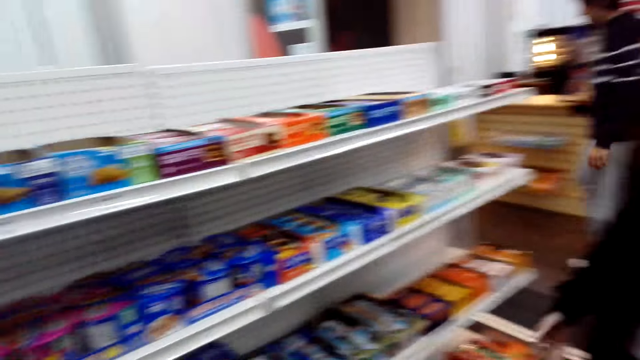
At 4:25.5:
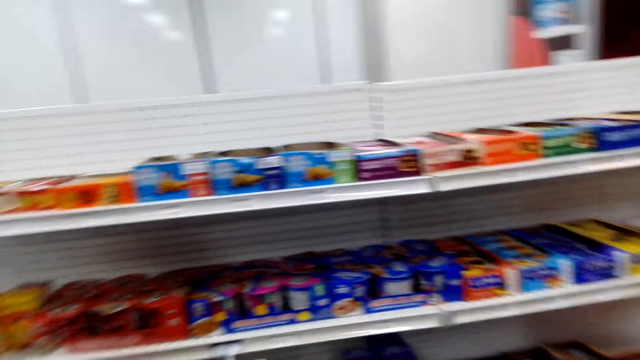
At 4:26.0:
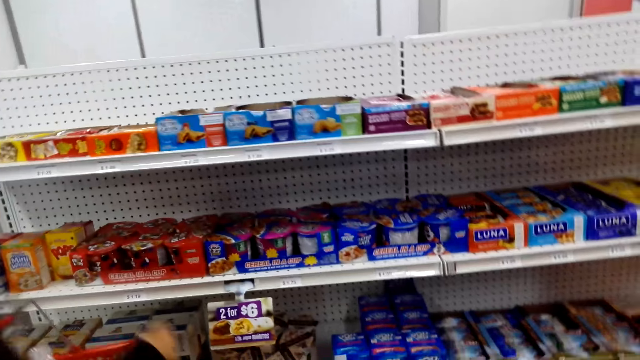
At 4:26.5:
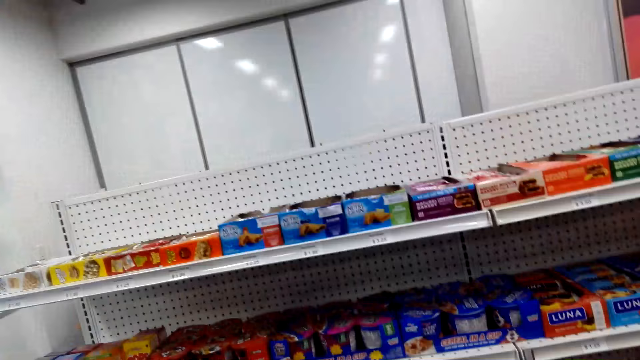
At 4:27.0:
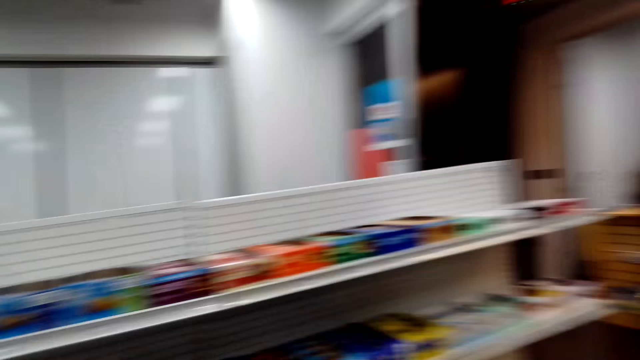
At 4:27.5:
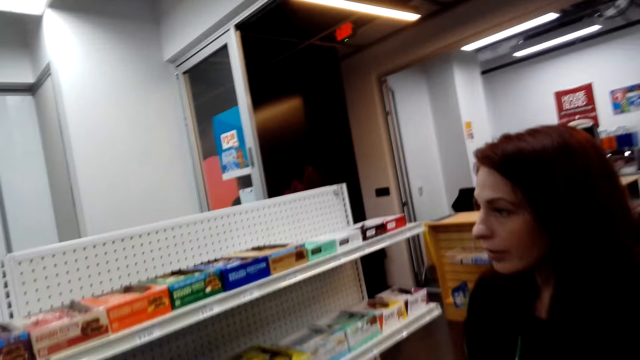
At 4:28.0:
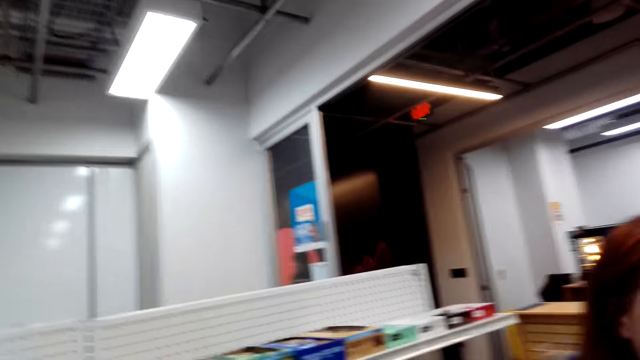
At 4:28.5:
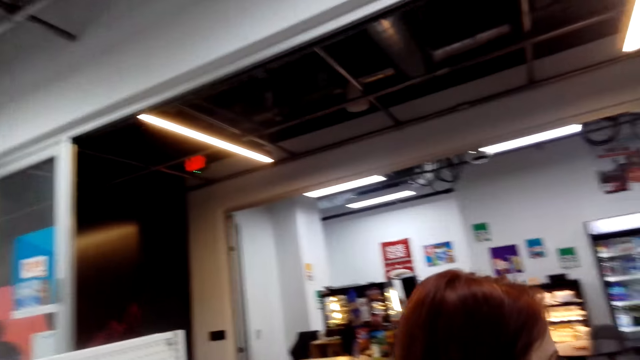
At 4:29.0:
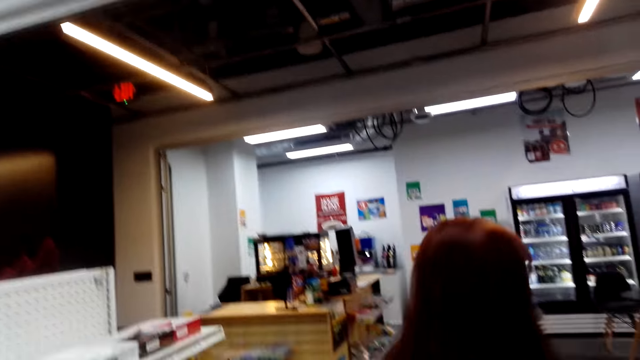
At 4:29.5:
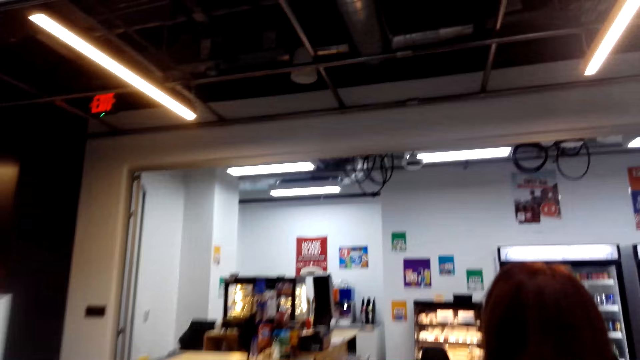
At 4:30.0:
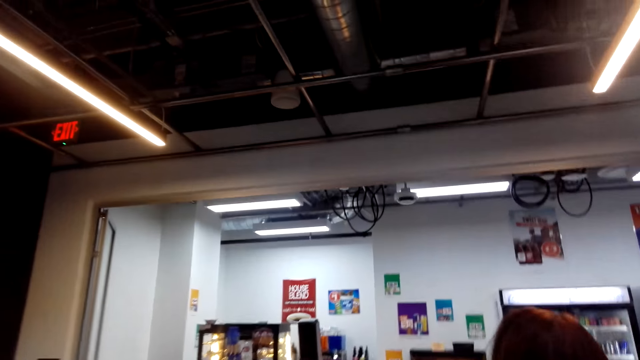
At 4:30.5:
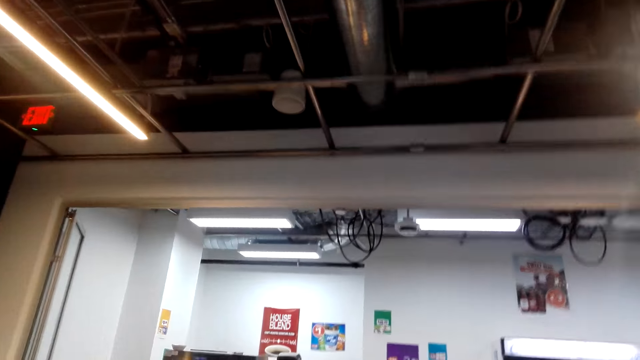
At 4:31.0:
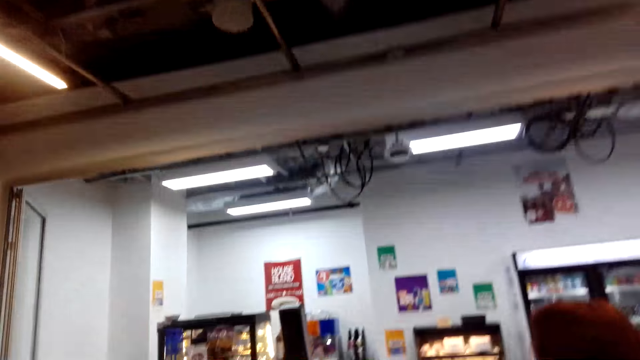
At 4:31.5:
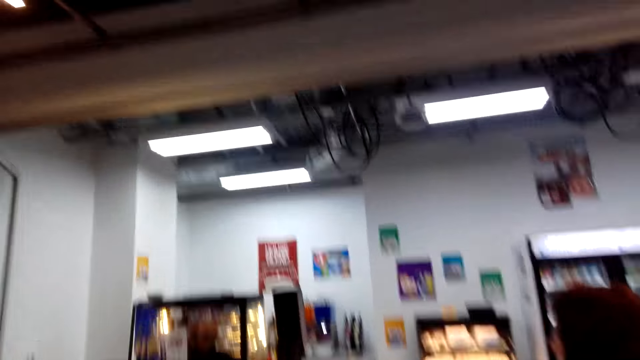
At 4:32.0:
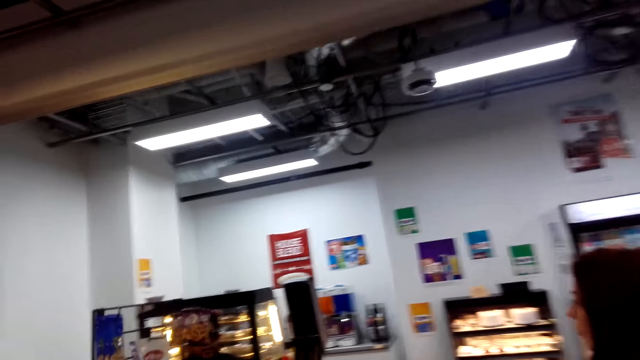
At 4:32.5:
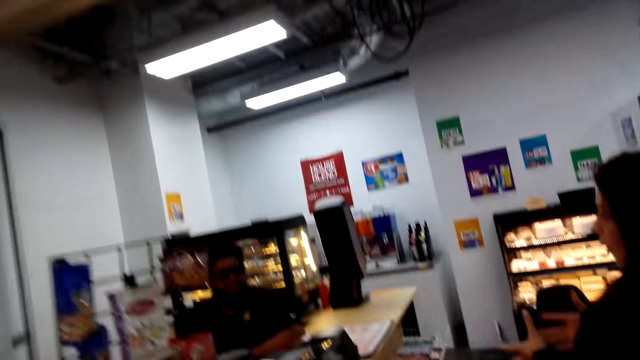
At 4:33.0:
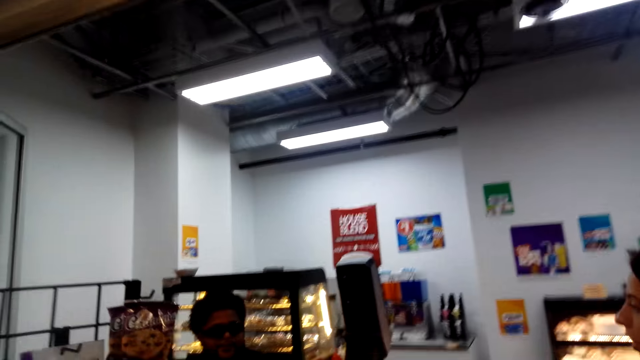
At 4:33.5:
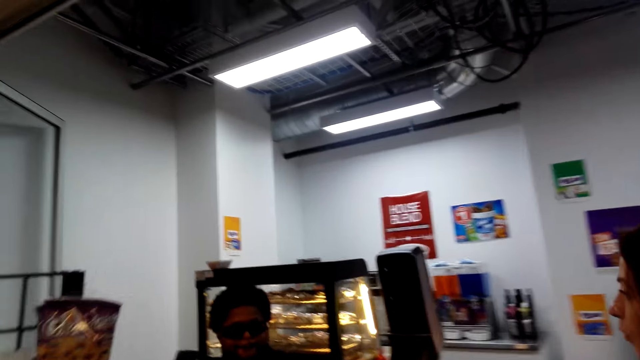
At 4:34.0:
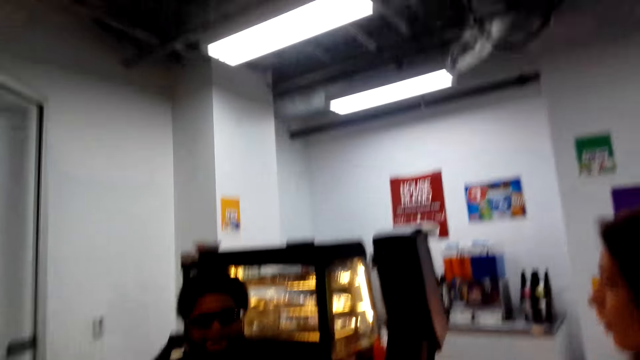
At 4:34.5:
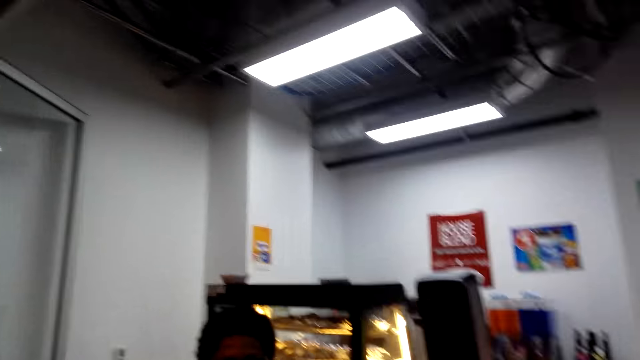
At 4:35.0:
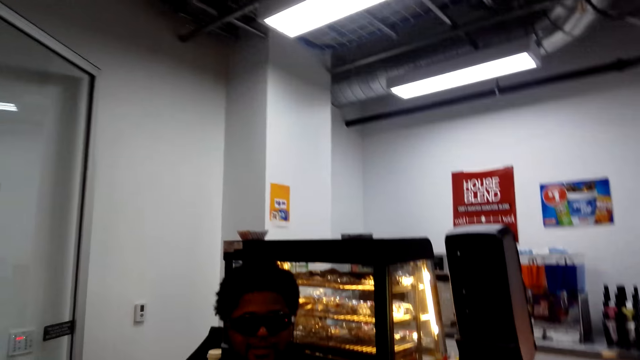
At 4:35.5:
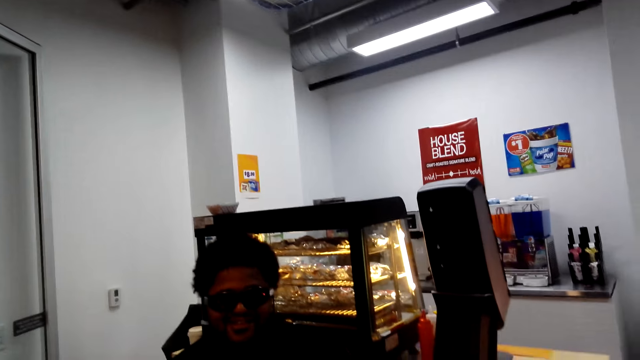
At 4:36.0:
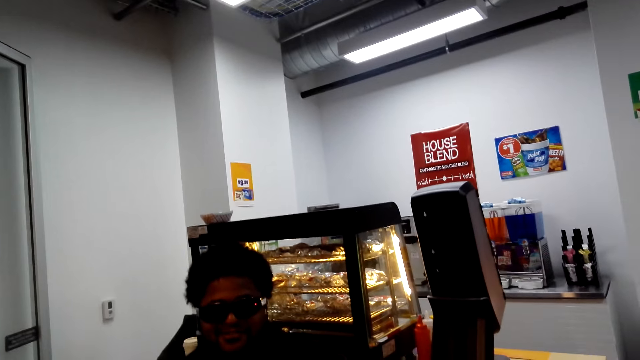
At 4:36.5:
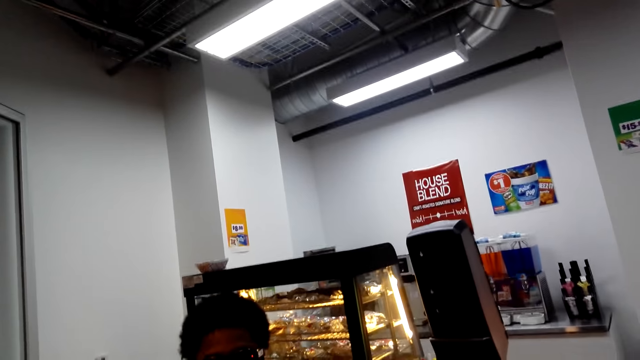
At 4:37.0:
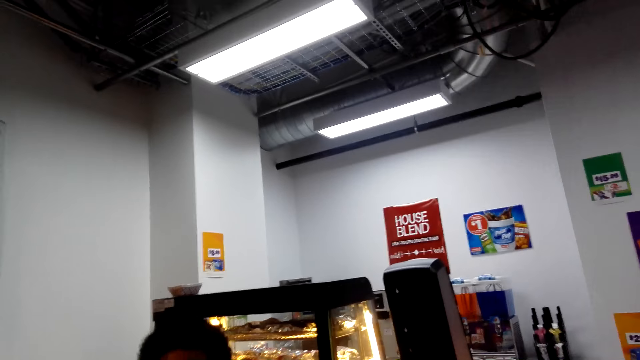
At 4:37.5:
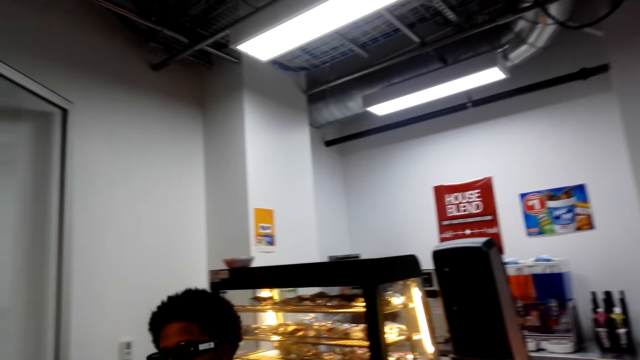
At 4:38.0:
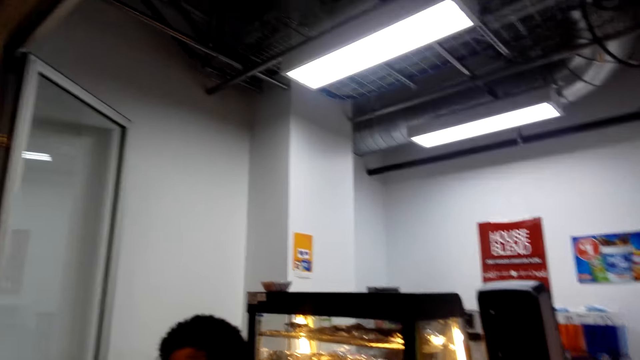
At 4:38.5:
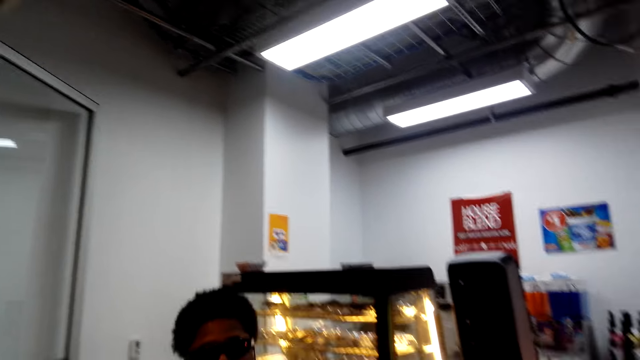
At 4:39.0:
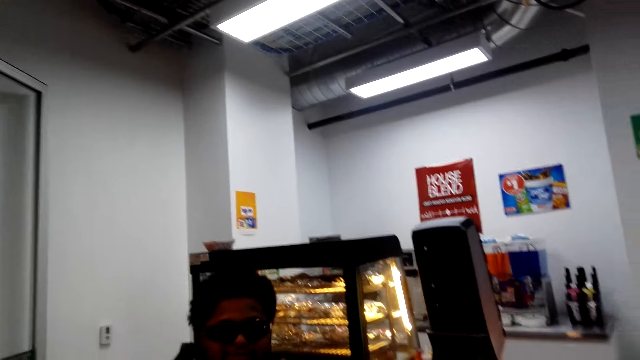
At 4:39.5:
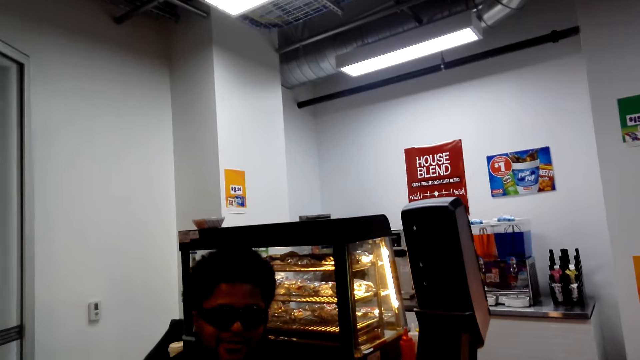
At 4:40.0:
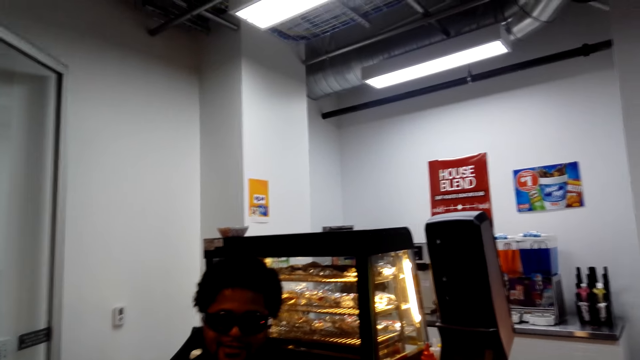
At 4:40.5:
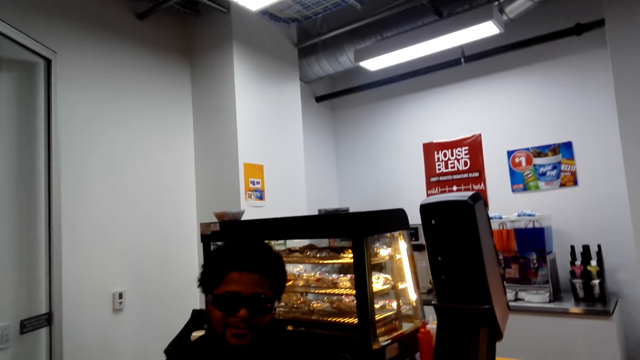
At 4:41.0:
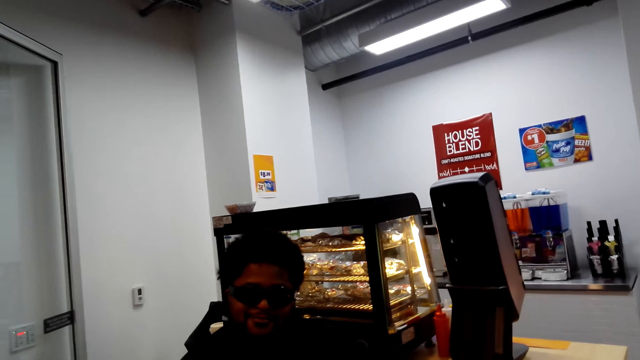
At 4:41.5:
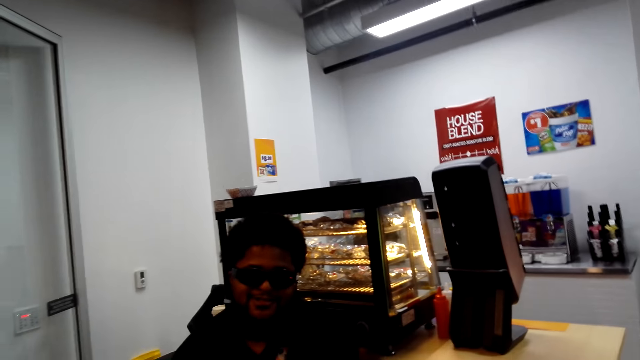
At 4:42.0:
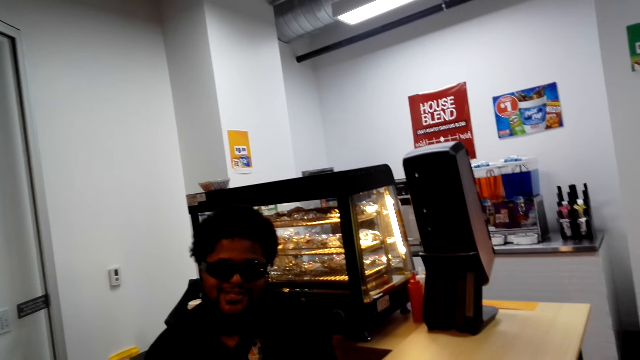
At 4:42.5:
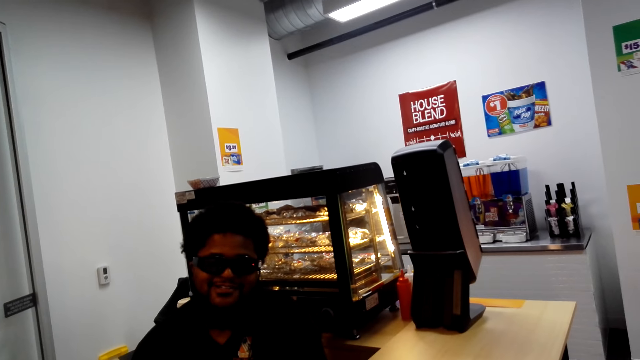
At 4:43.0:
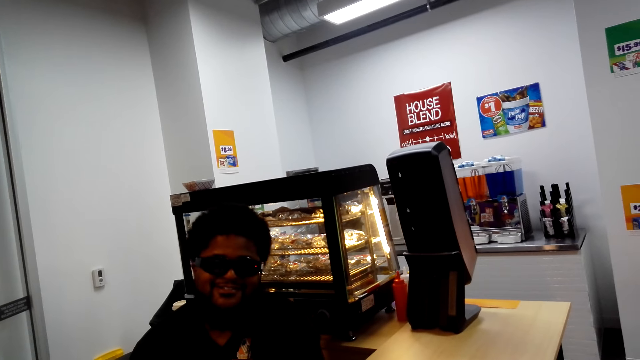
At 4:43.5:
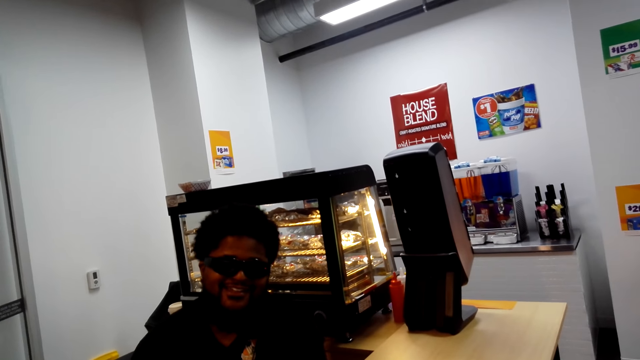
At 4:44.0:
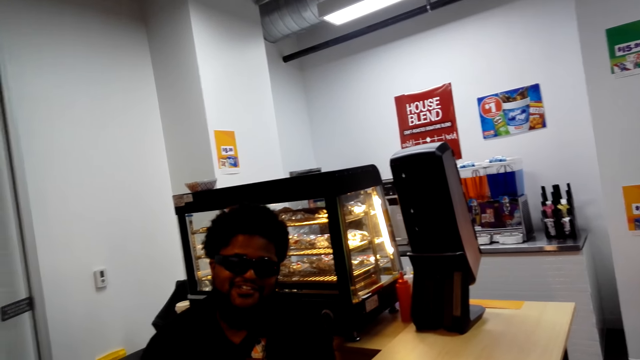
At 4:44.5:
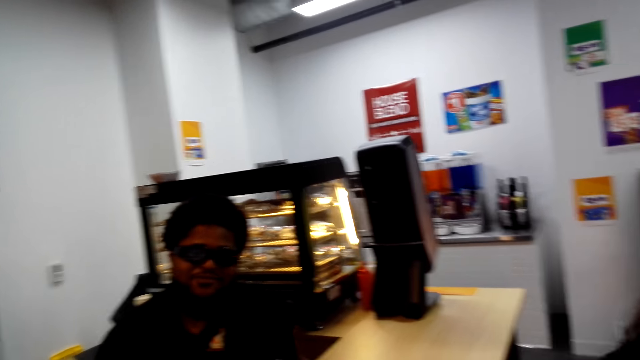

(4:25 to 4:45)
The camera wearer converses with the woman. They walk to the counter. The woman walks to the counter and converses with a cashier. The camera wearer walks around. They converse with the cashier. They talk with a person.
